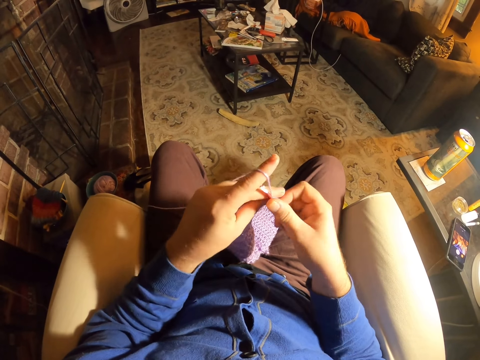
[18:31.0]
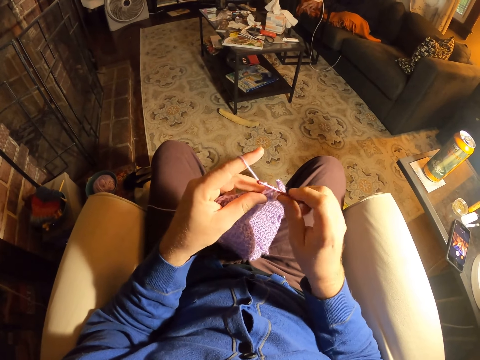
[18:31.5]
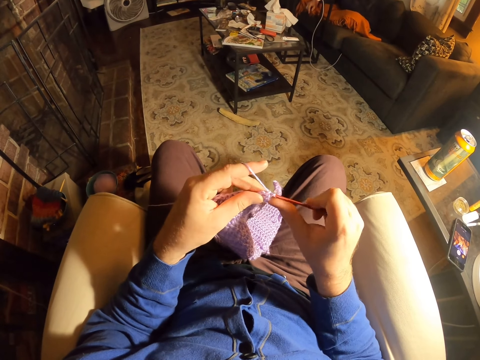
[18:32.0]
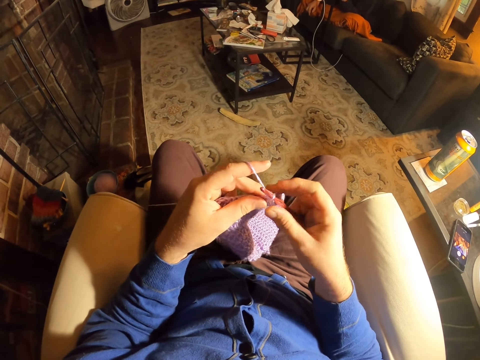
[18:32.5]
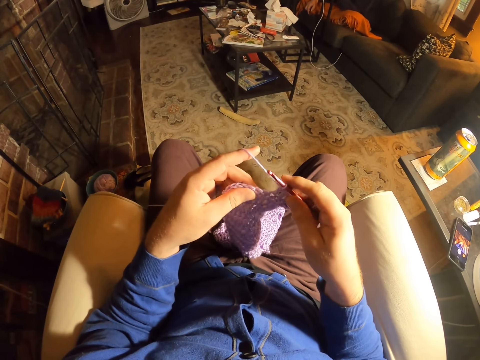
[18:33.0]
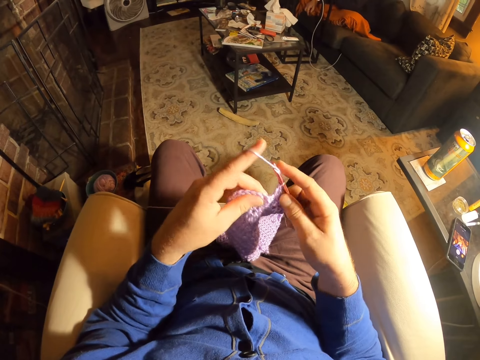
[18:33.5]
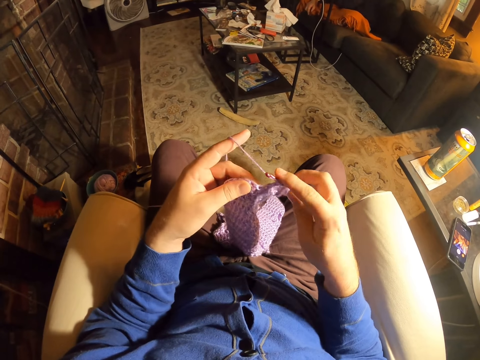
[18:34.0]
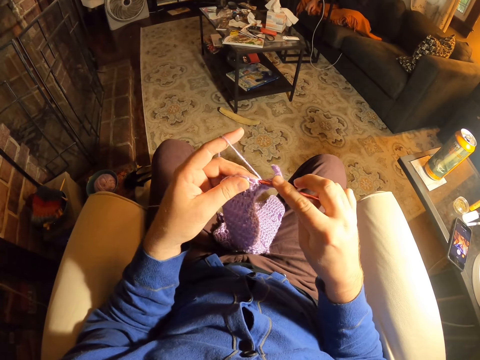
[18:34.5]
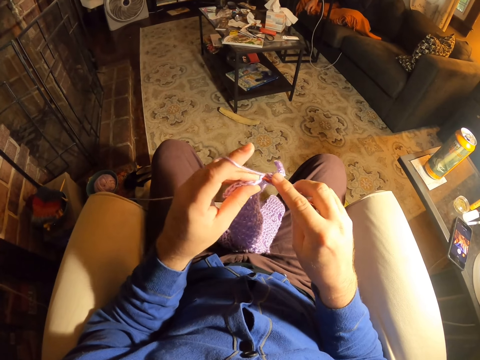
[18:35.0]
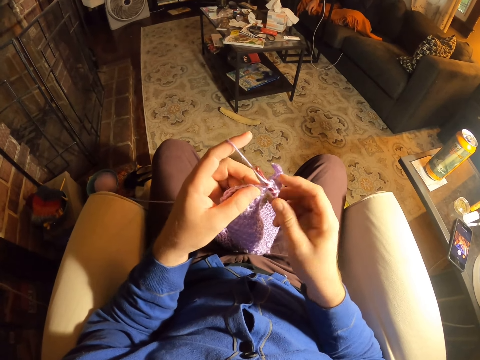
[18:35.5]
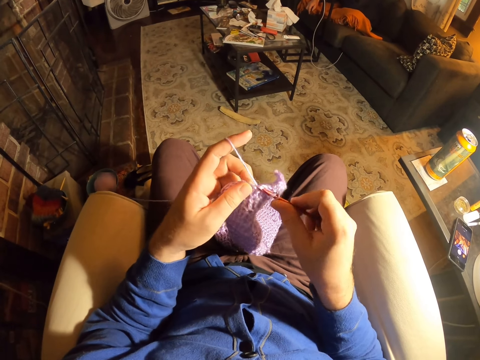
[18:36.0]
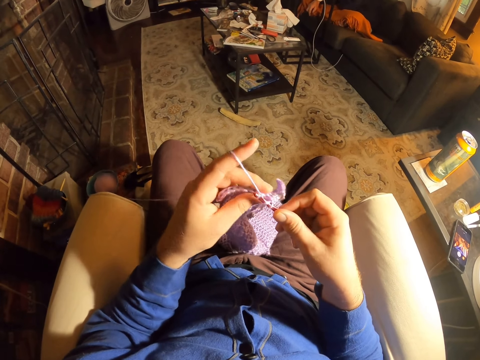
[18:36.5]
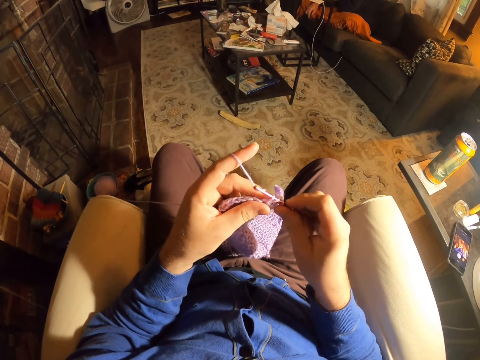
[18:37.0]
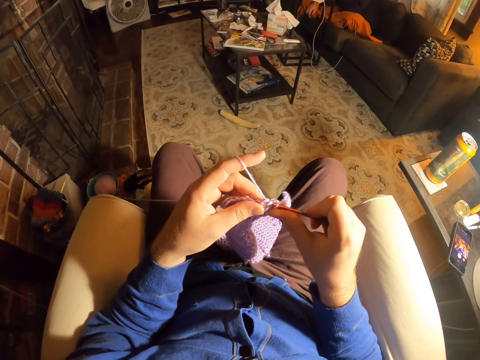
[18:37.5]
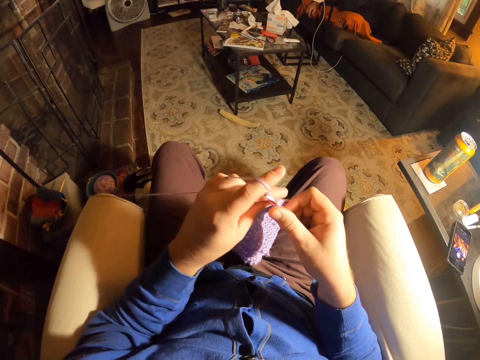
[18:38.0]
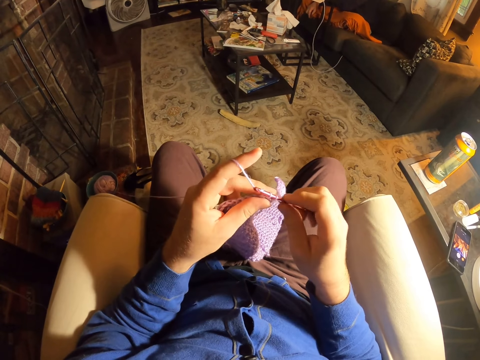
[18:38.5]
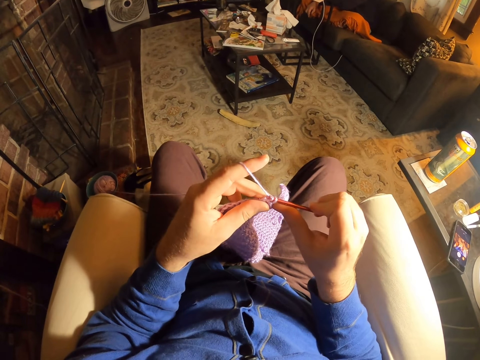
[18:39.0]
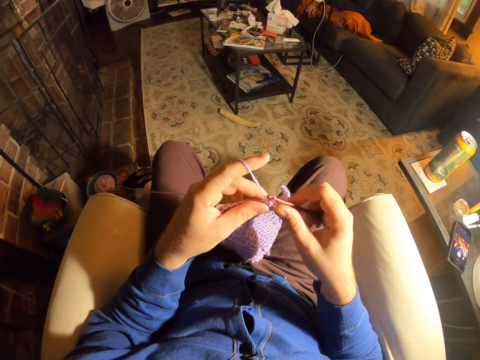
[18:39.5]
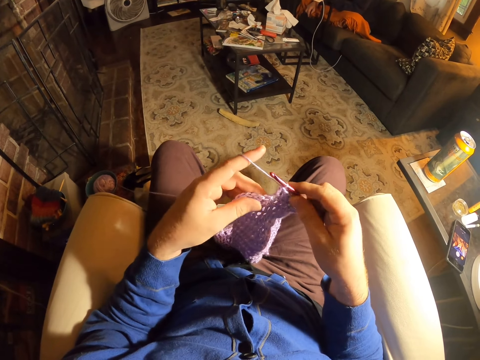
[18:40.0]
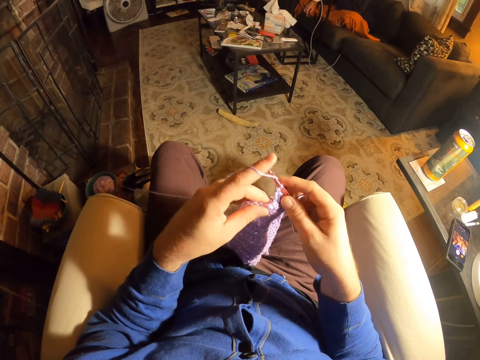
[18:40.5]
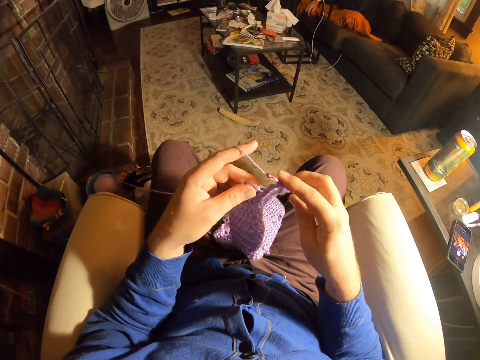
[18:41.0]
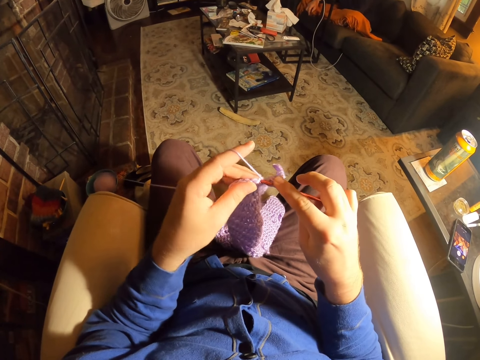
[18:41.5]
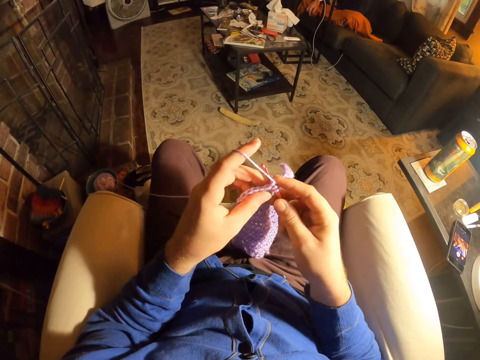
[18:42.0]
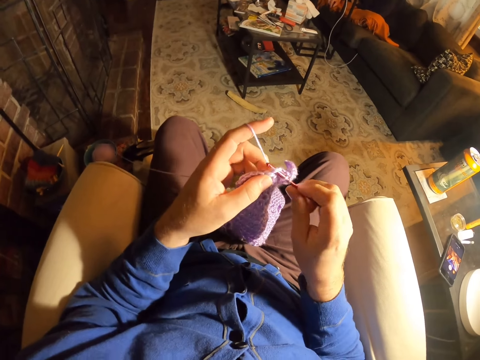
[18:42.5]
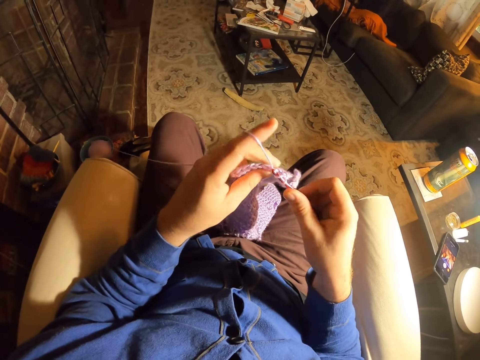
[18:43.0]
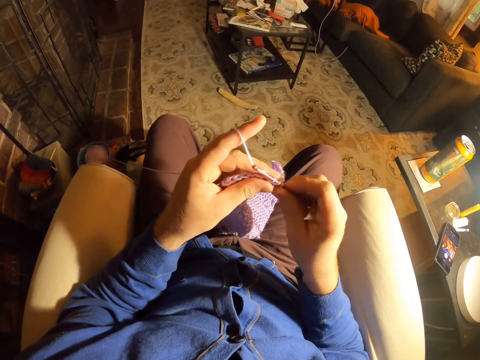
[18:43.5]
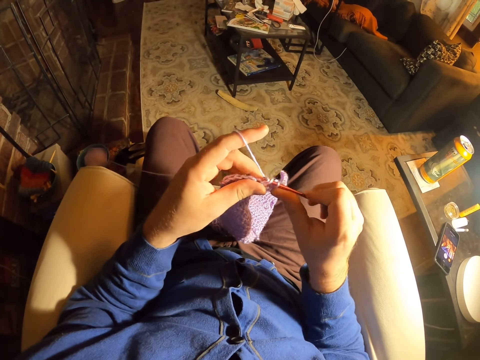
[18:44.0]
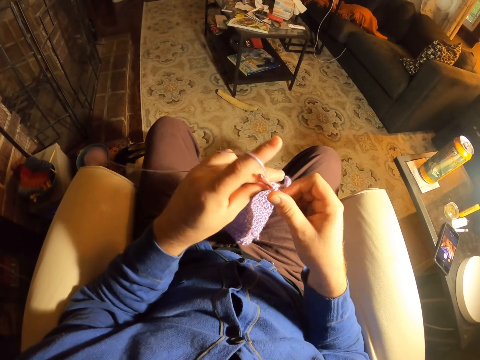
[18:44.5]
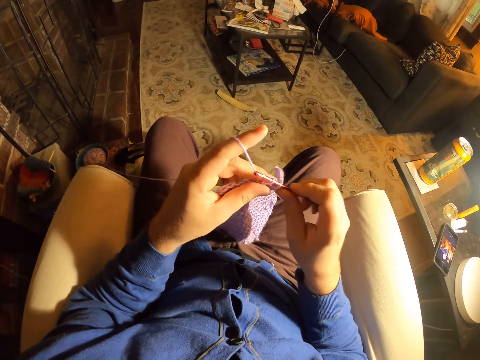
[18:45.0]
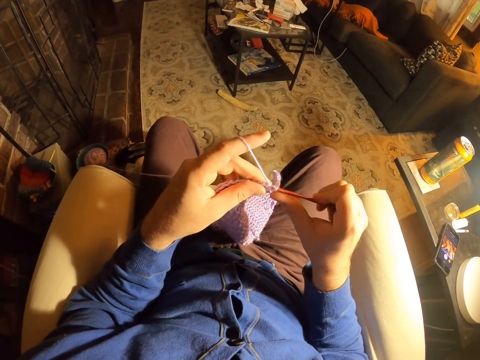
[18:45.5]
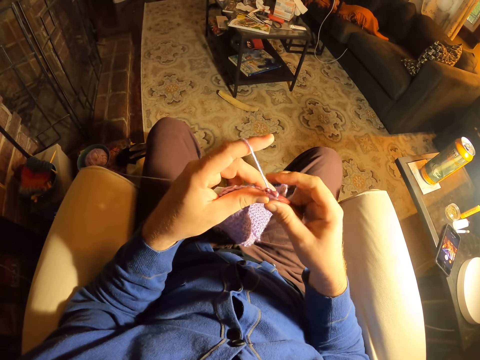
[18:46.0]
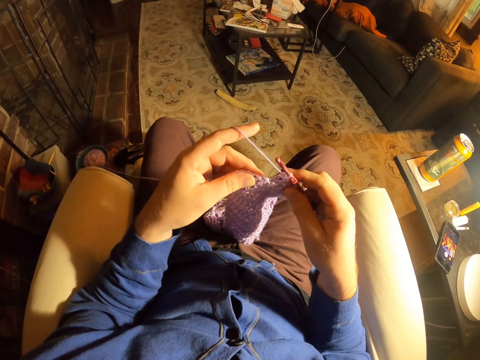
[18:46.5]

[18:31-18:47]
The camera wearer rolls thread on the crochet needle. They knit the fabric with the crochet needle. They roll thread on the crochet needle. They knit the fabric with the crochet needle. They roll thread on the crochet needle. They knit the fabric with the crochet needle. They roll thread on the crochet needle. They knit the fabric with the crochet needle. They roll thread on the crochet needle. They knit the fabric with the crochet needle. They roll thread on the crochet needle.

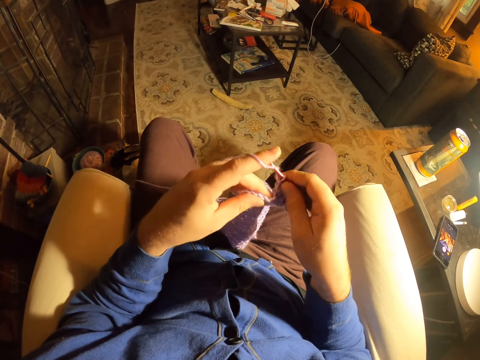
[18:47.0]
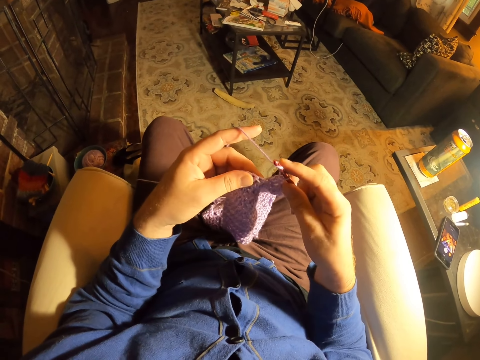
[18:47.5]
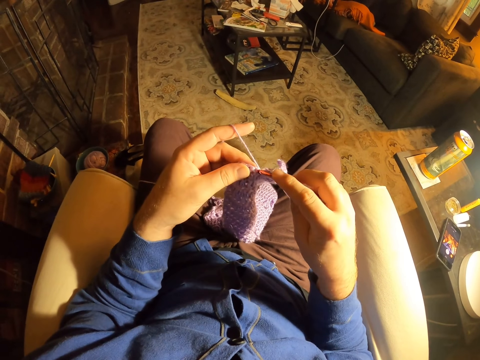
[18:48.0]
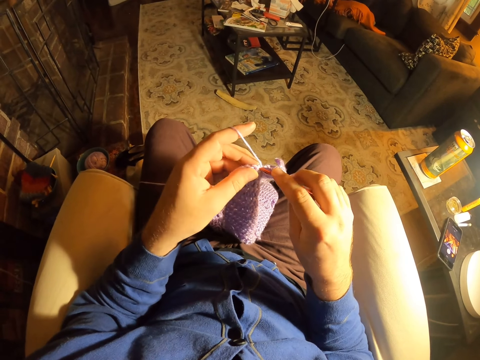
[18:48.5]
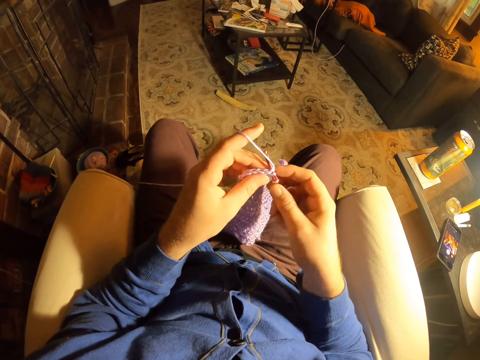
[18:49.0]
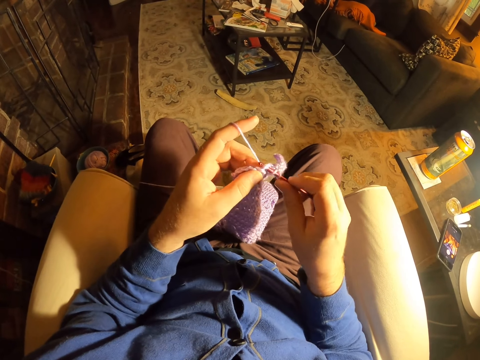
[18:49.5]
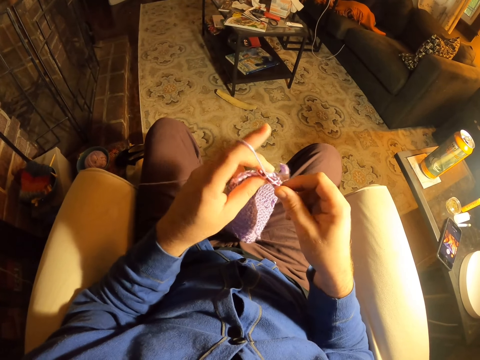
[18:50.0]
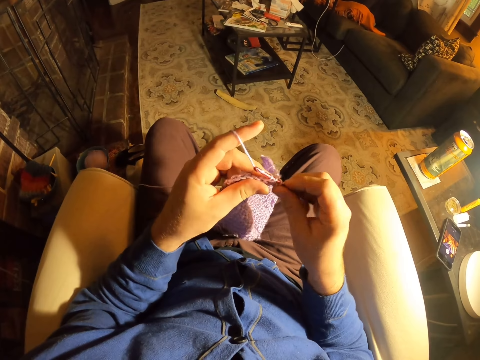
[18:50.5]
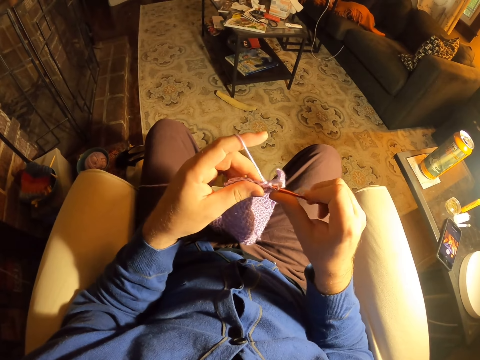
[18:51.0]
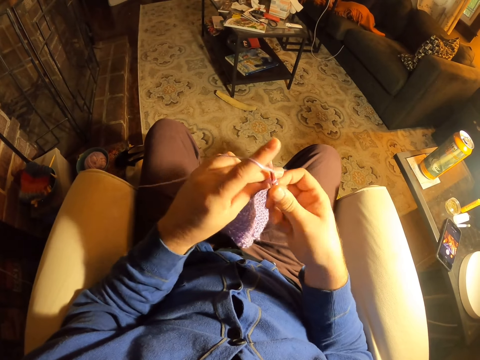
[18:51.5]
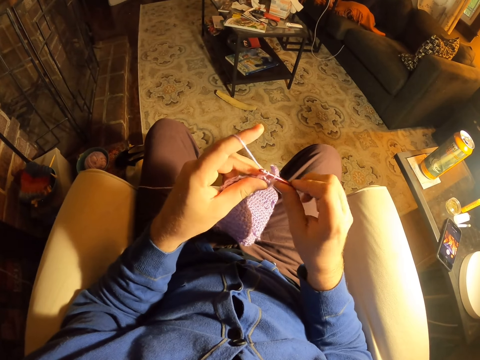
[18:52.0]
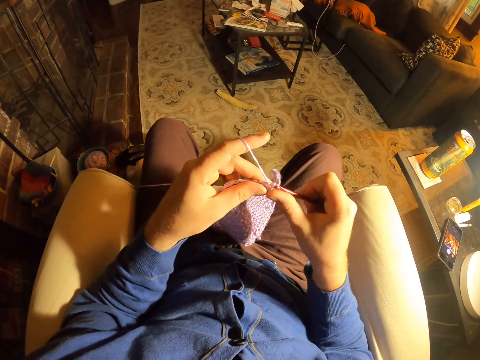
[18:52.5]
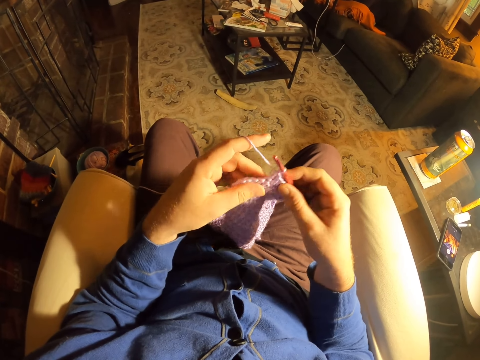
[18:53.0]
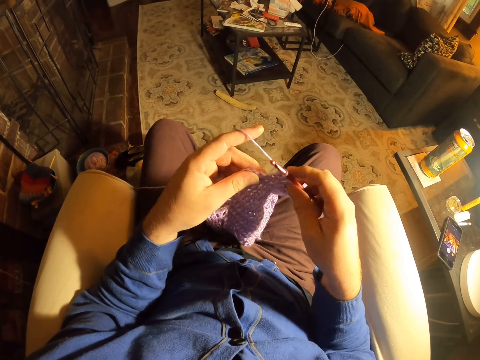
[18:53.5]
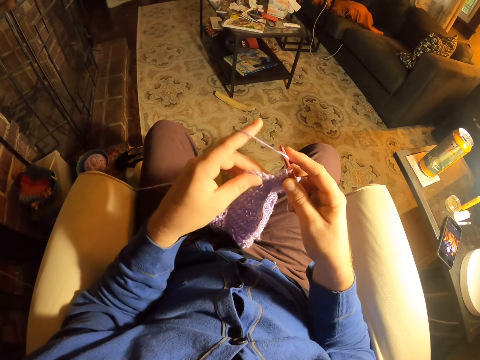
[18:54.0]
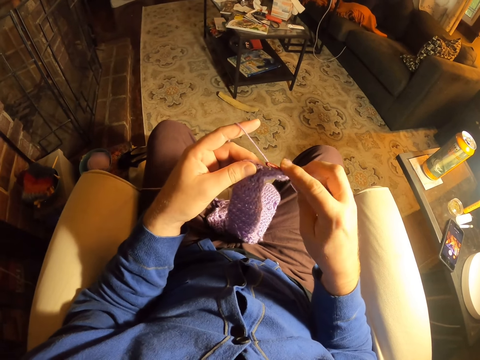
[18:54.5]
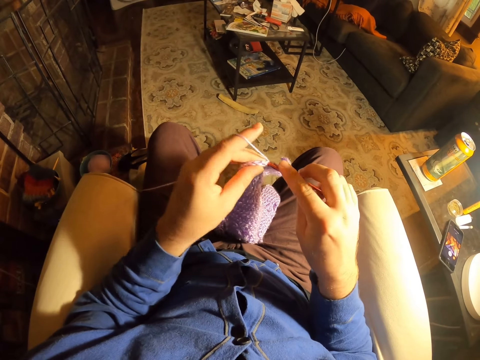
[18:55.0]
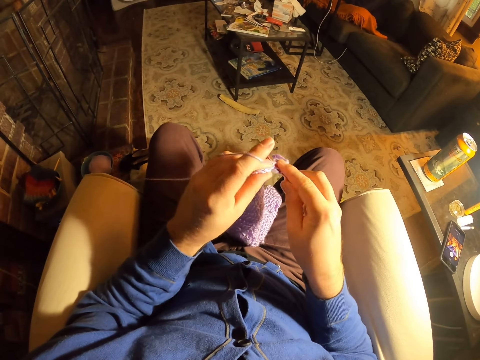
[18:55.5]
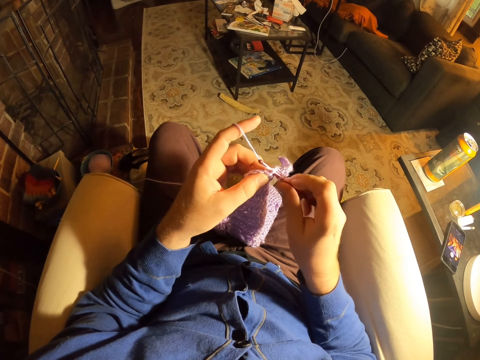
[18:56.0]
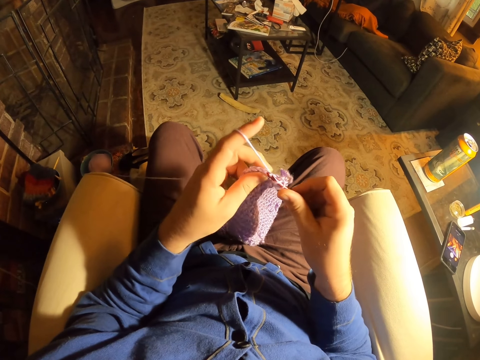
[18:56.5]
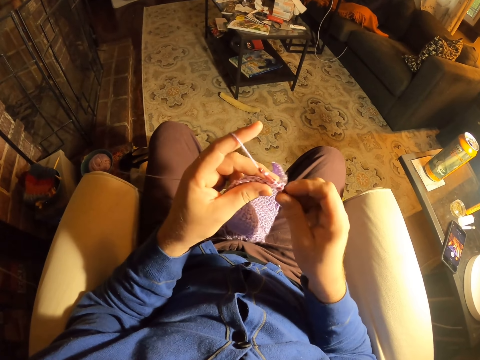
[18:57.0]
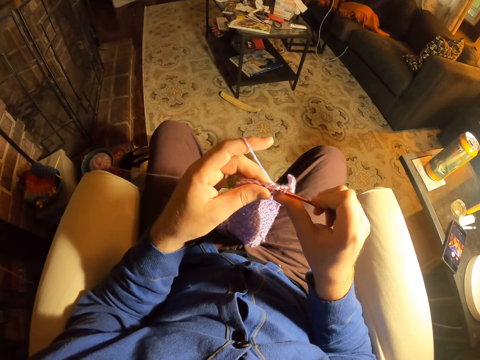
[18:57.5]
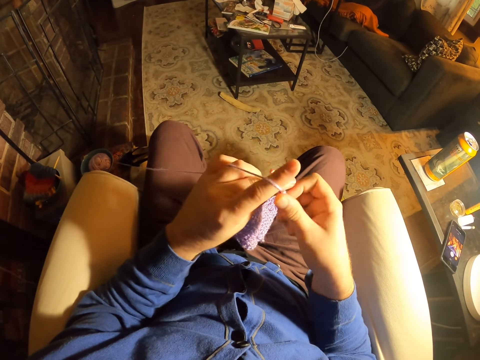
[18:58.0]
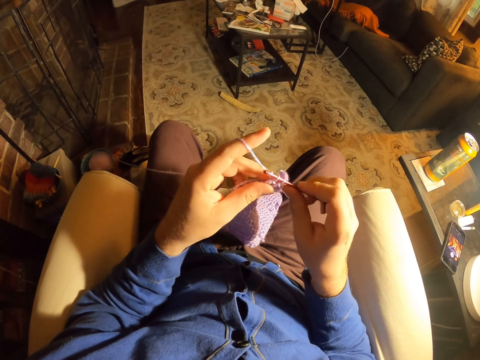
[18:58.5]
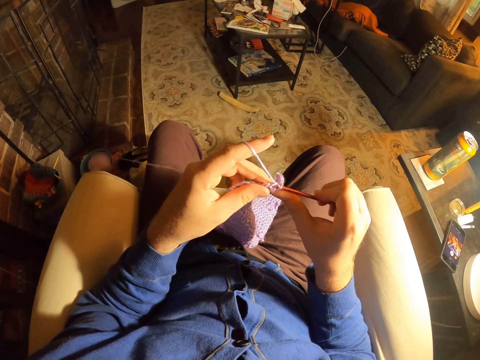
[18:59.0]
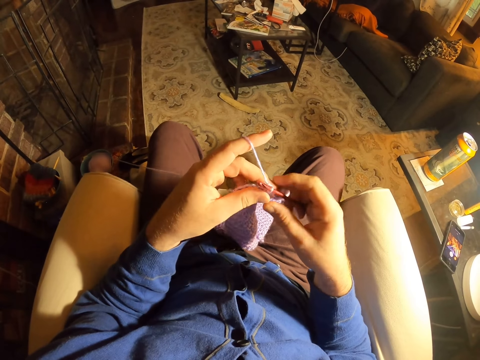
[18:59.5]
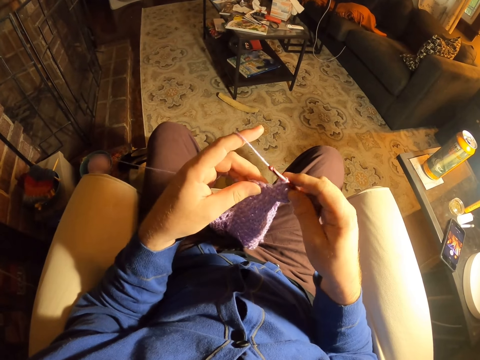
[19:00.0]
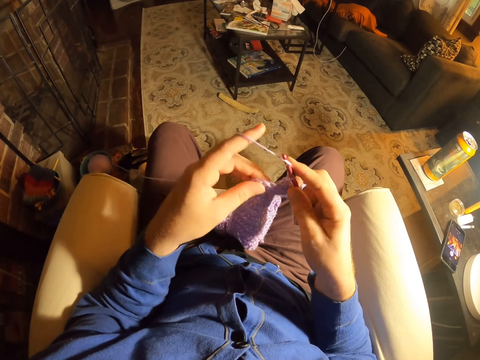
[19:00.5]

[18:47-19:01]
The camera wearer knits the fabric with the crochet needle. They roll thread on the crochet needle. They knit the fabric with the crochet needle. They roll thread on the crochet needle. They knit the fabric with the crochet needle. They roll thread on the crochet needle. They knit the fabric with the crochet needle. They roll thread on the crochet needle. They knit the fabric with the crochet needle. They roll thread on the crochet needle. They knit the fabric with the crochet needle.
